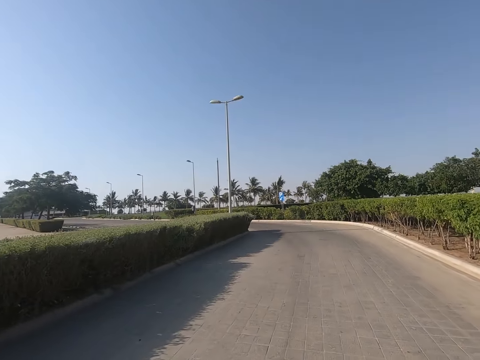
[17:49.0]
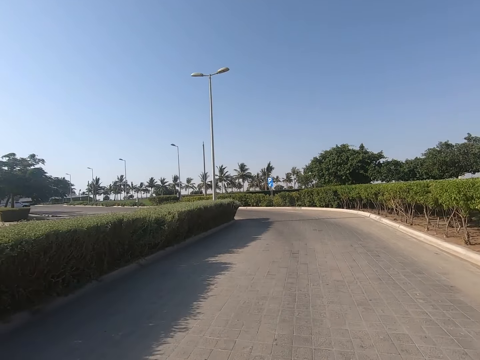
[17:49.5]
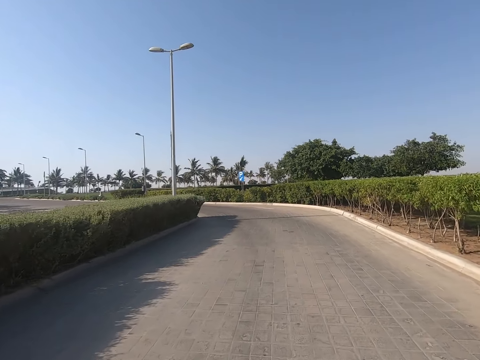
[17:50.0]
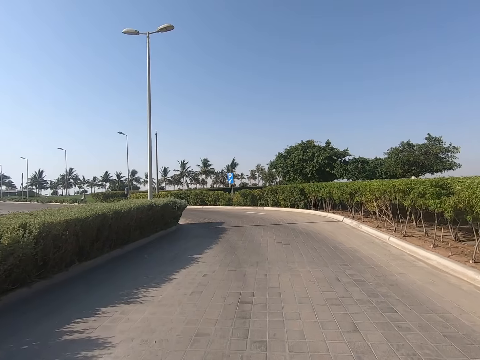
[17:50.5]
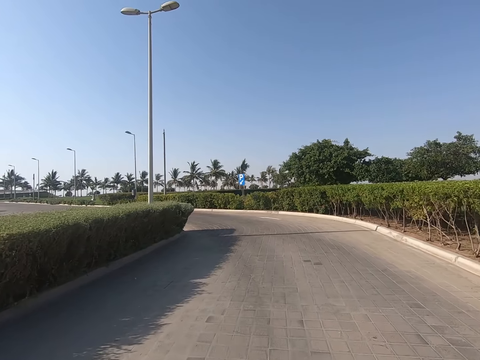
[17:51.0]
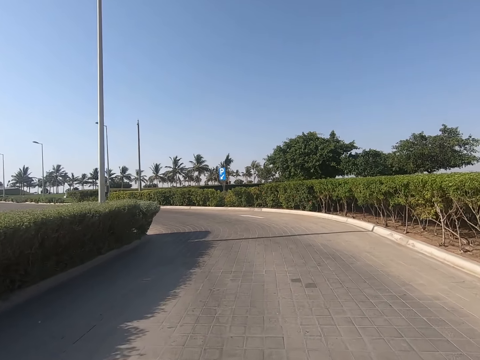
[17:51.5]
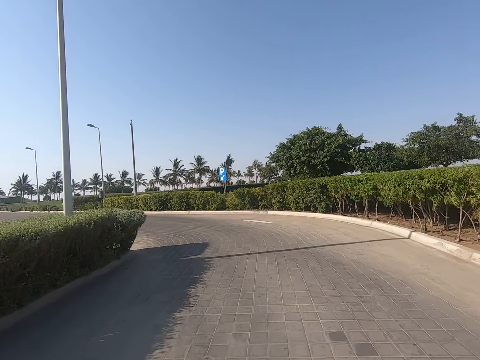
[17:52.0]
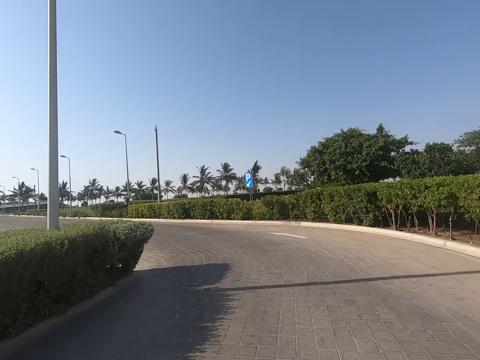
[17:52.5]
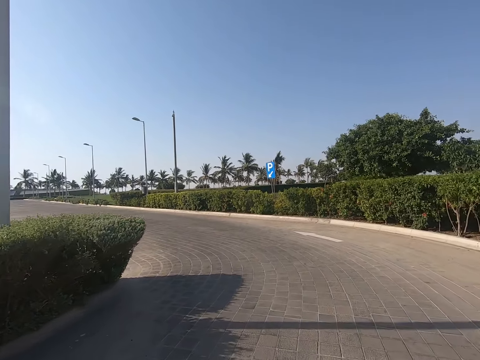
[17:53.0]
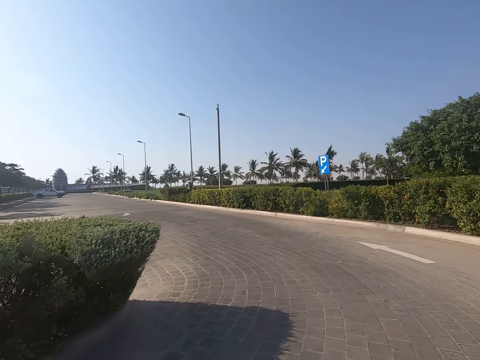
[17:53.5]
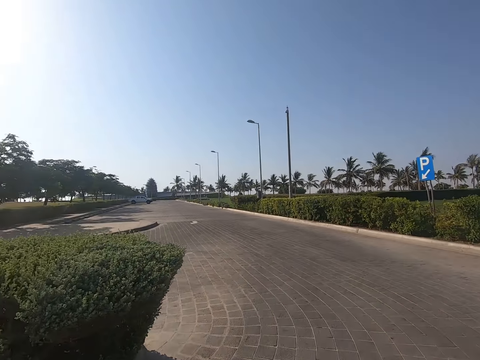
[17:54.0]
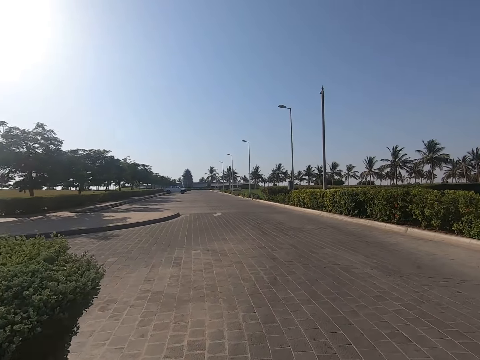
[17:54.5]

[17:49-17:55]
The camera wearer rides a bicycle.

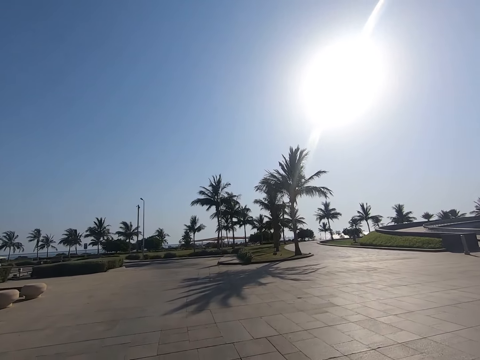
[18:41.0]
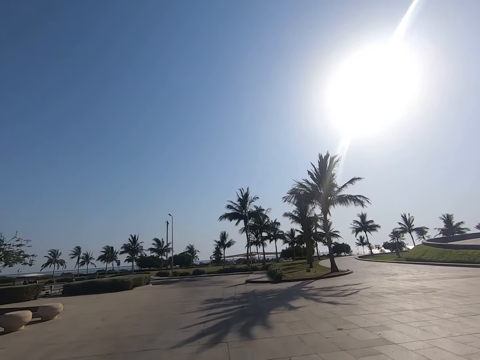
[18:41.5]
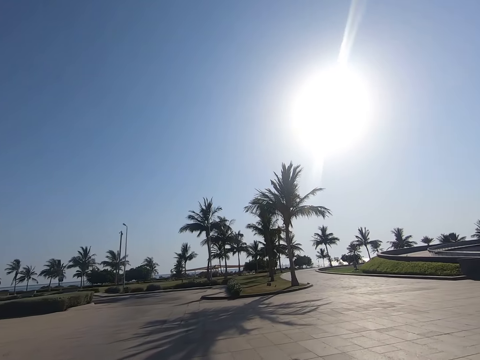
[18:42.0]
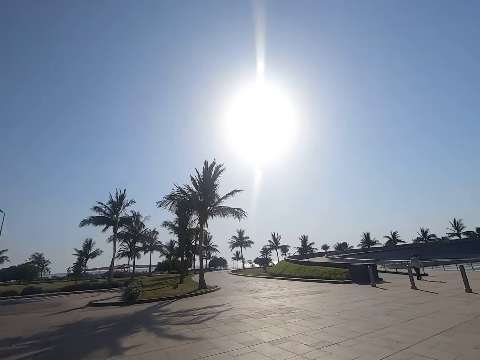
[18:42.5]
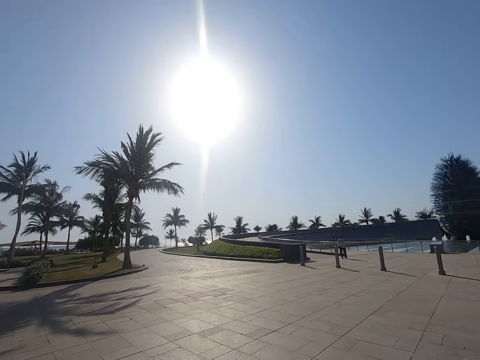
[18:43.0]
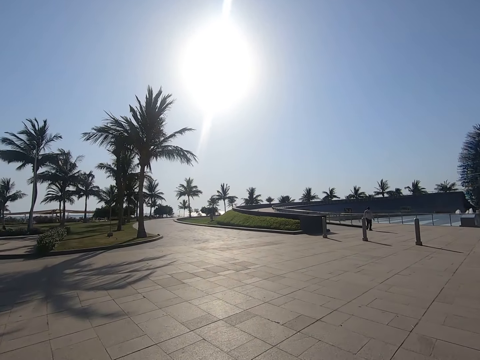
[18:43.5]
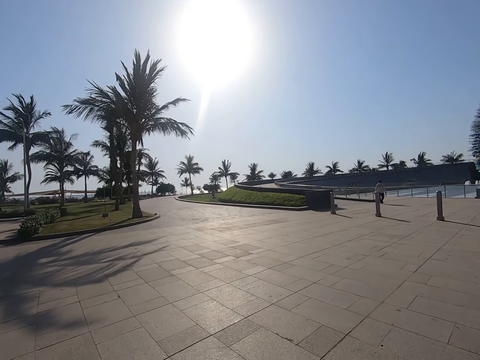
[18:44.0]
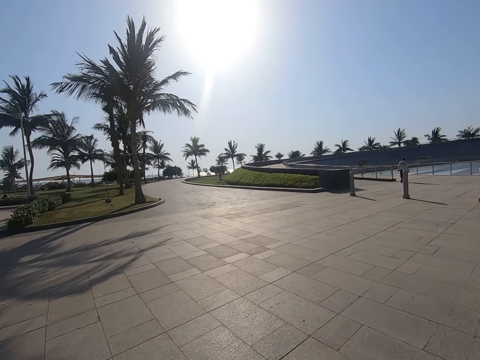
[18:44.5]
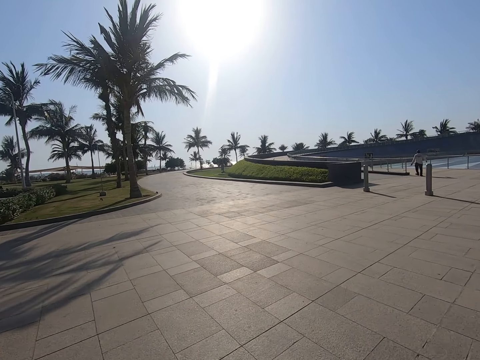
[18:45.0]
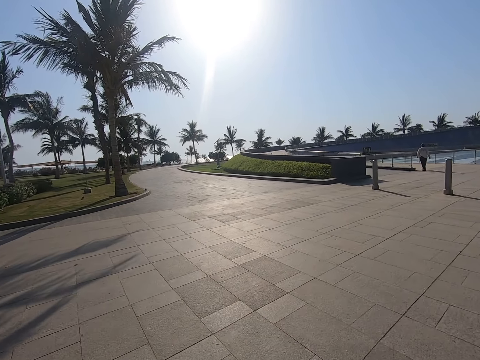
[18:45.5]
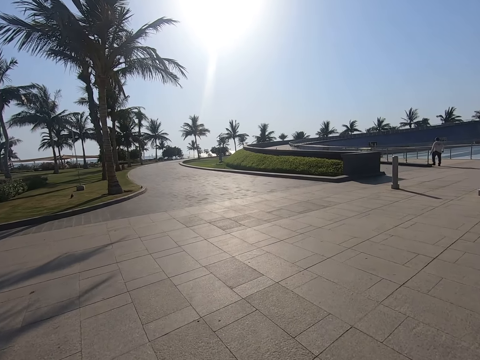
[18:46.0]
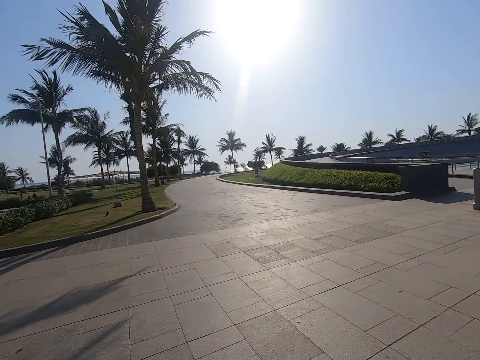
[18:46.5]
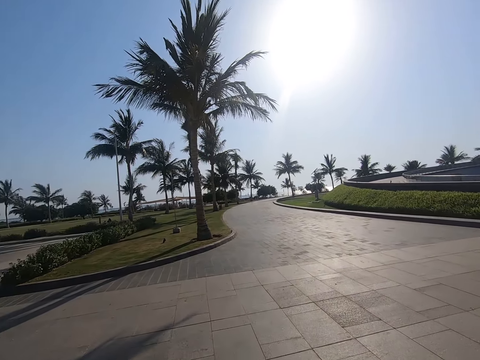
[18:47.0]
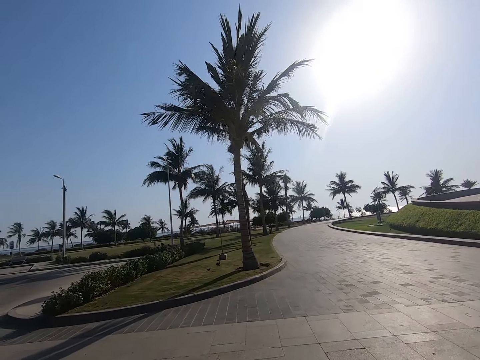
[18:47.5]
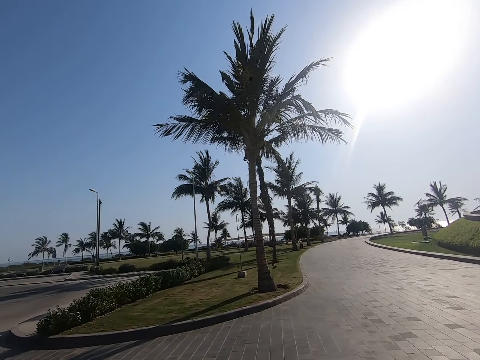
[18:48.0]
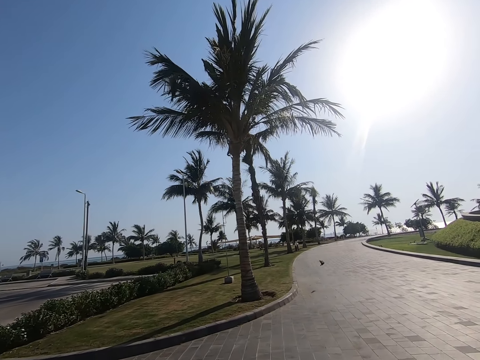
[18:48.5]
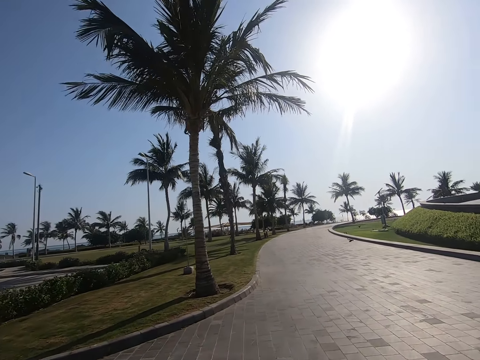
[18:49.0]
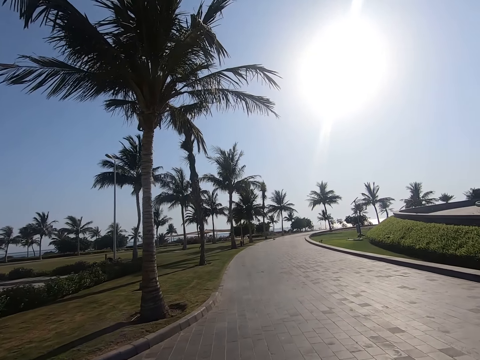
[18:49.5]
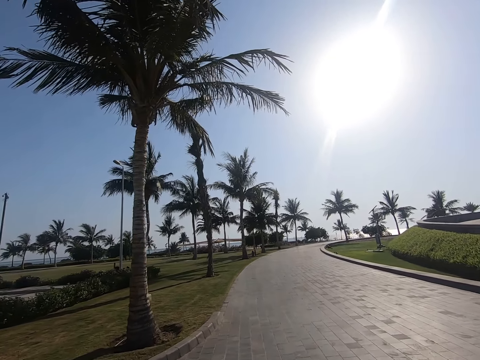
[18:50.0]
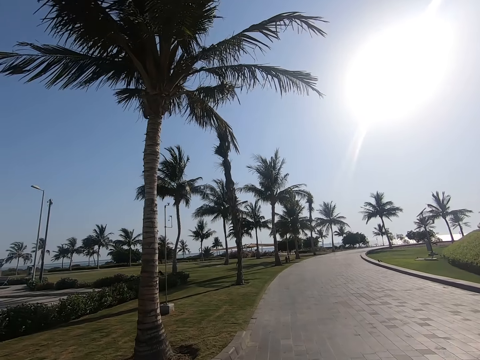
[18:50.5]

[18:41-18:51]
The camera wearer rides on.

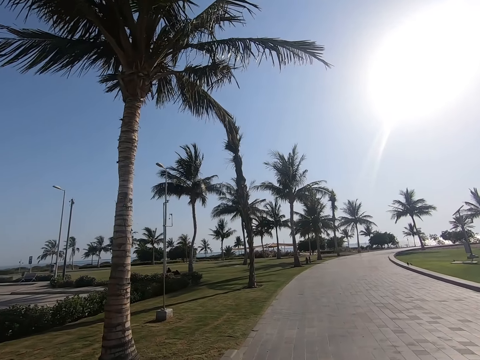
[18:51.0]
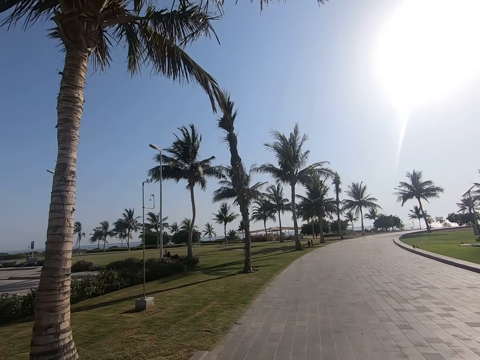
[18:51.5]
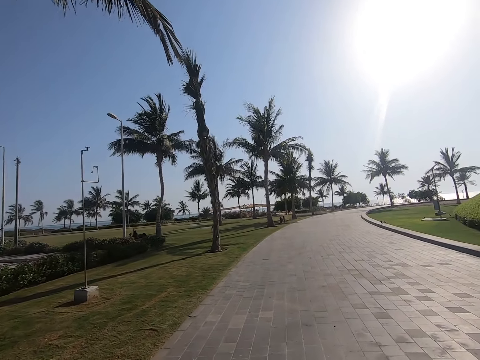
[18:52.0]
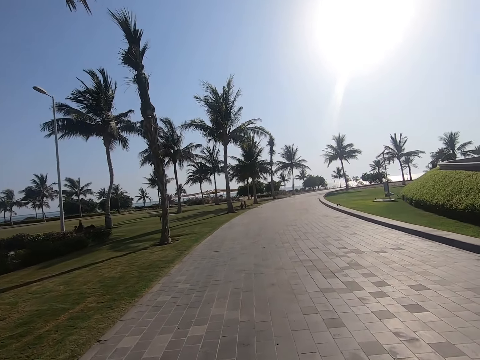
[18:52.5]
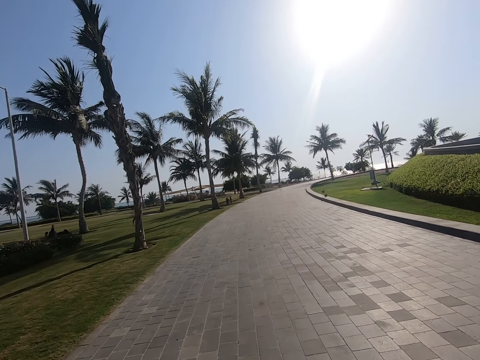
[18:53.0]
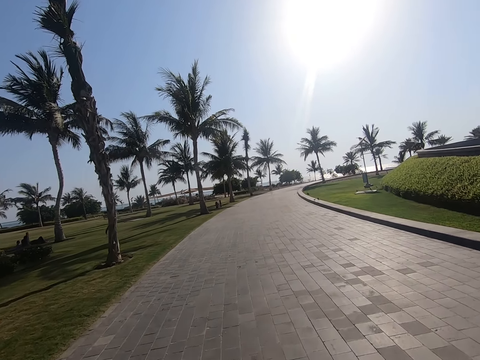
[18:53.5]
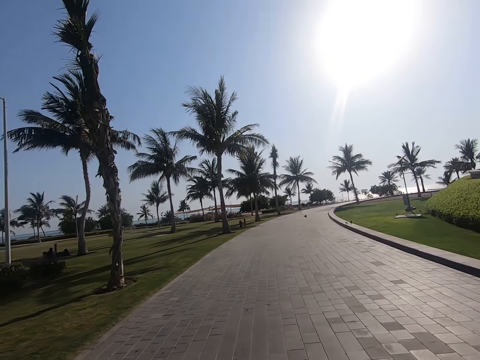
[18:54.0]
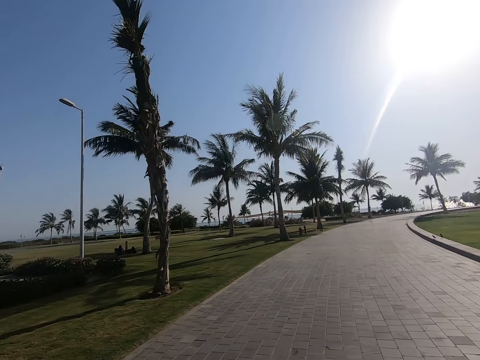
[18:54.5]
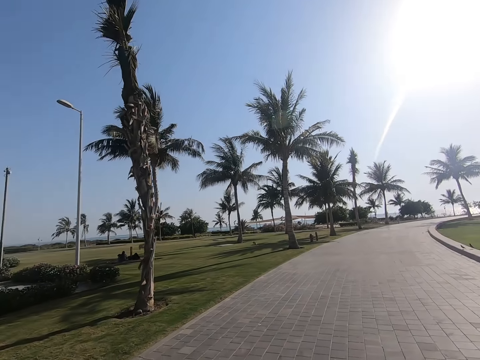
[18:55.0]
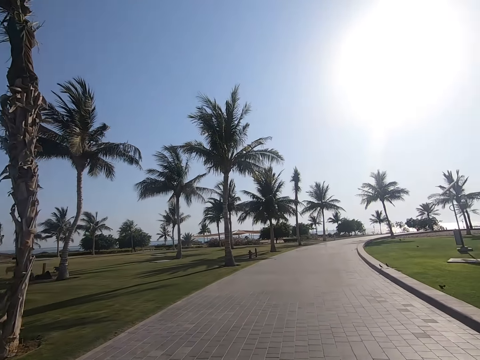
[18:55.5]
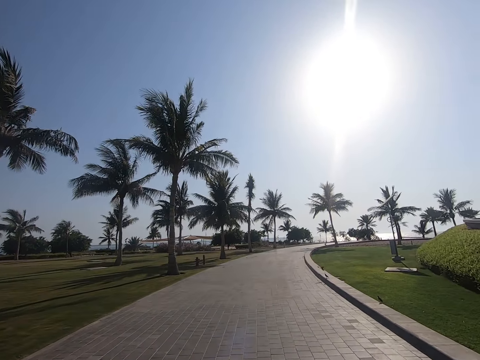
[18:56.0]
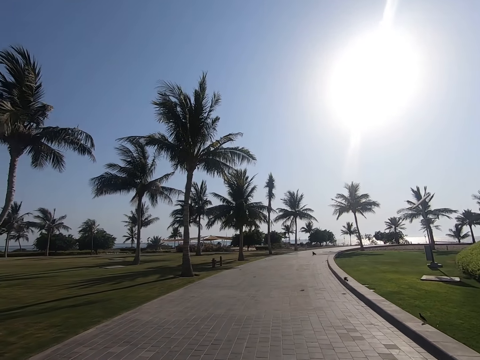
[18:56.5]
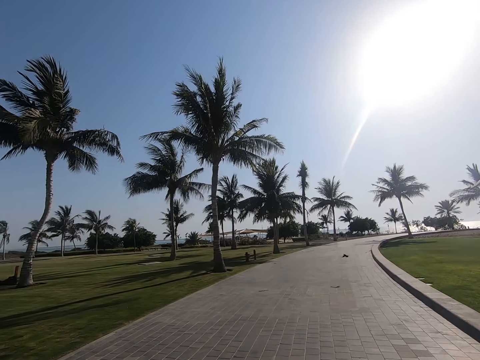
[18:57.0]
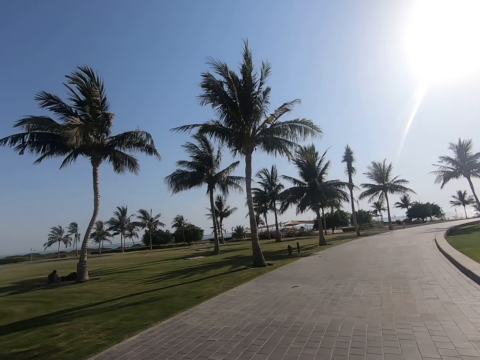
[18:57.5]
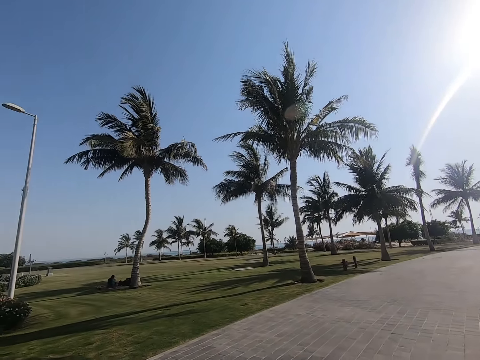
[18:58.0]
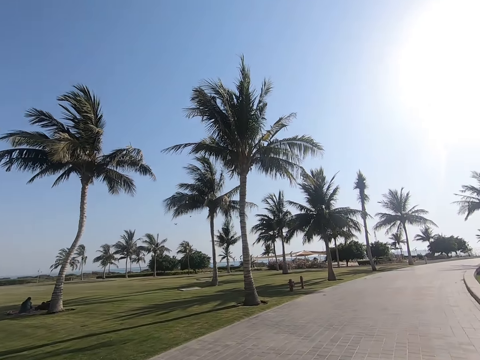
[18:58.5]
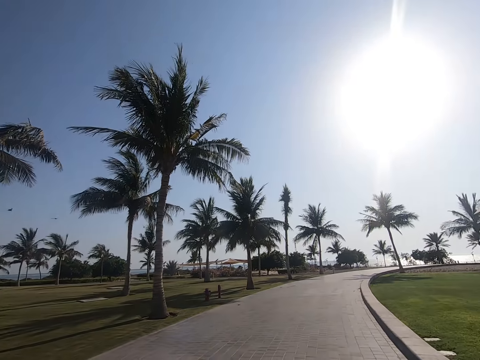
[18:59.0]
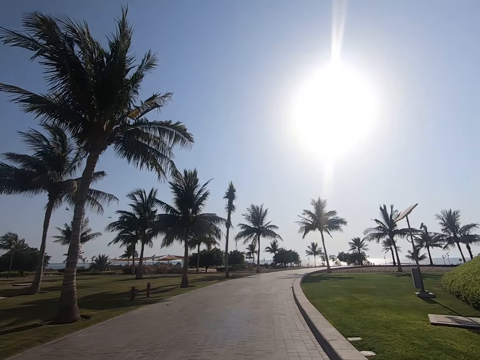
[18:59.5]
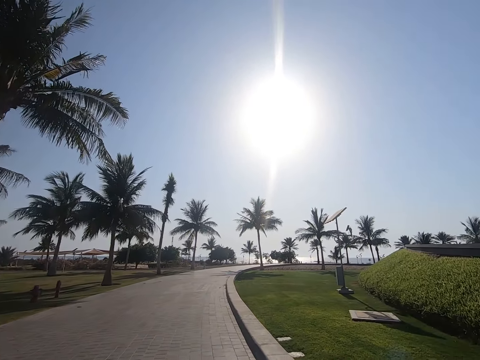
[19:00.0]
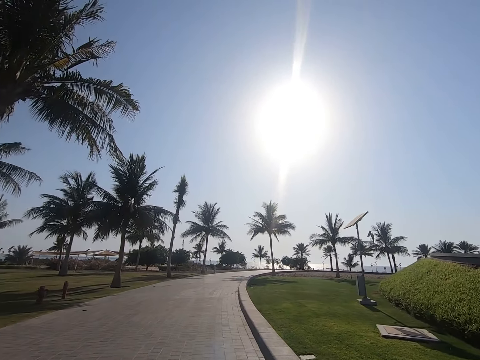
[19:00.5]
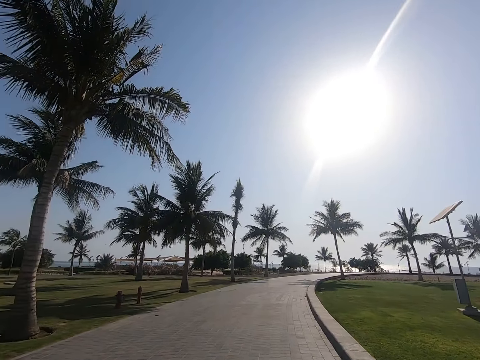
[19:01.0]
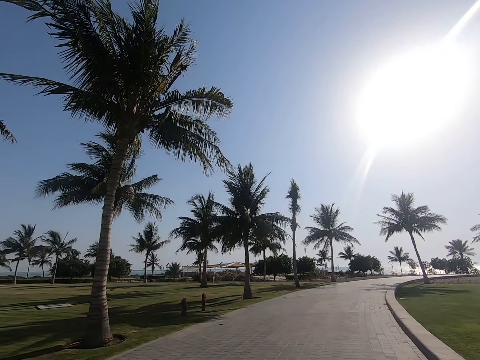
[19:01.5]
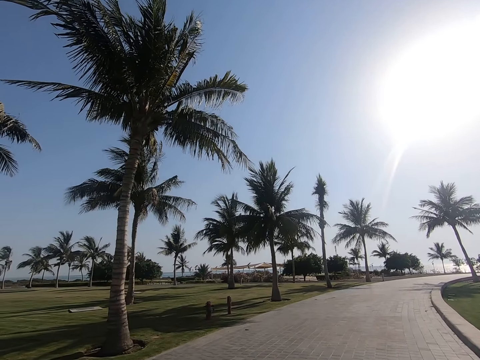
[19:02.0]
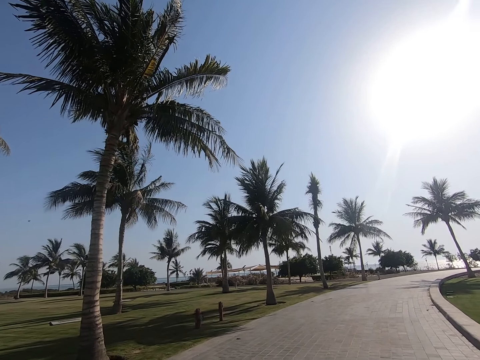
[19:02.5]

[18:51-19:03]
The camera wearer rides on a road. They look around. They ride on.
